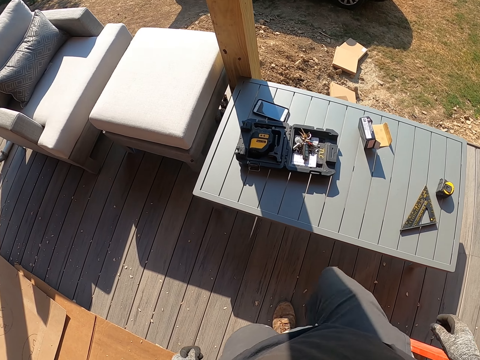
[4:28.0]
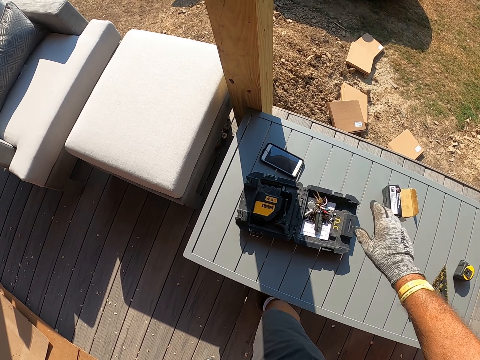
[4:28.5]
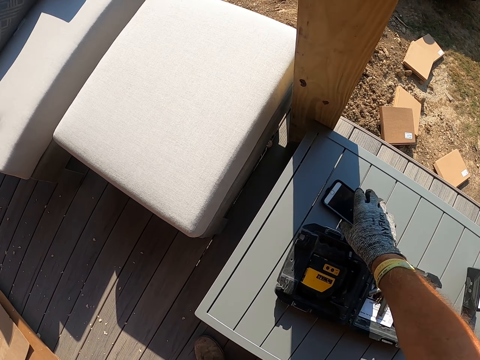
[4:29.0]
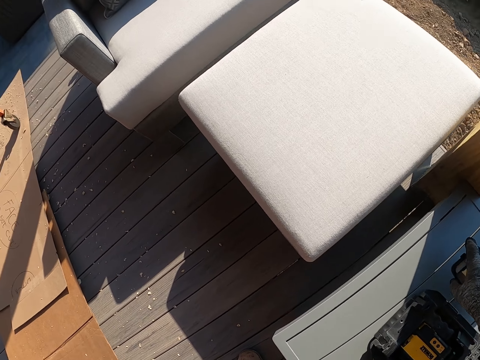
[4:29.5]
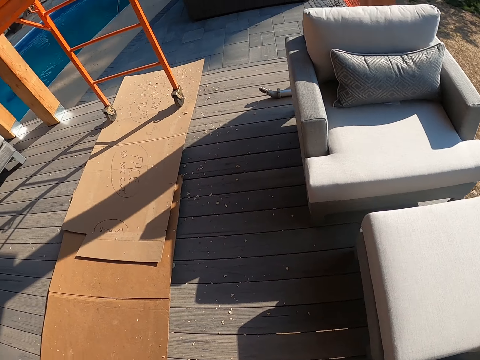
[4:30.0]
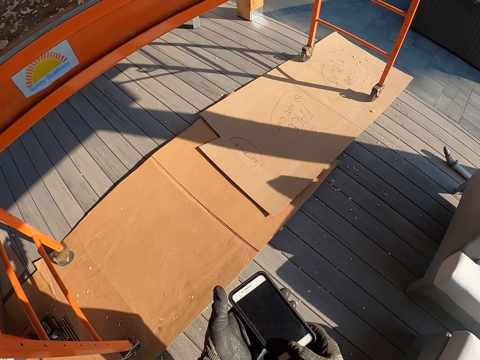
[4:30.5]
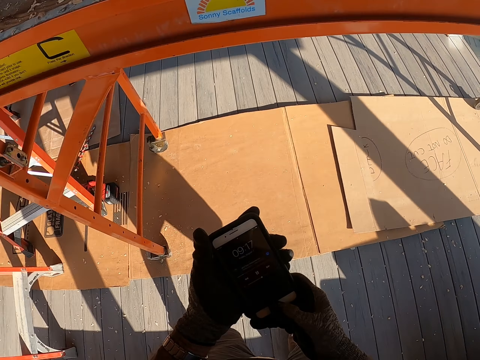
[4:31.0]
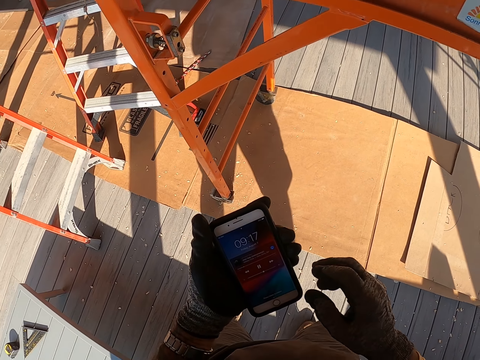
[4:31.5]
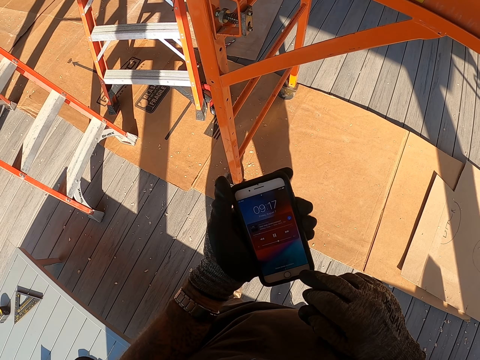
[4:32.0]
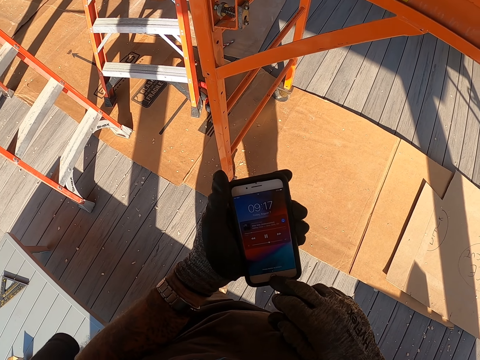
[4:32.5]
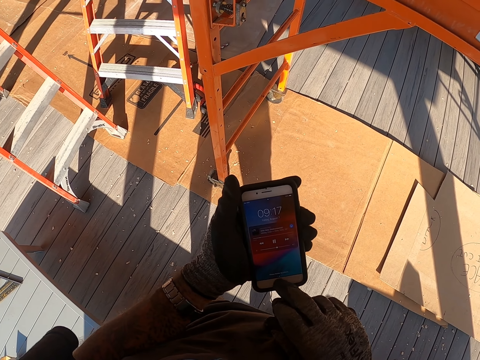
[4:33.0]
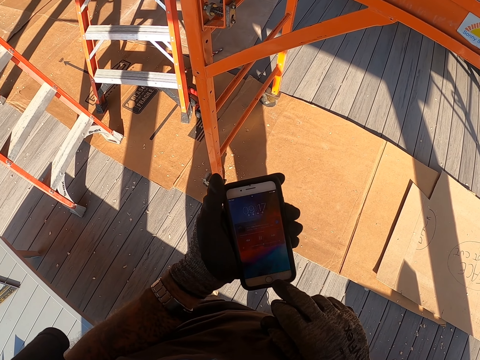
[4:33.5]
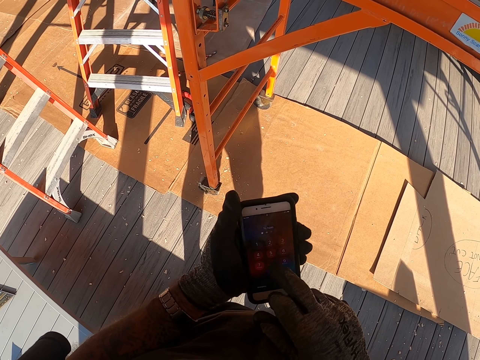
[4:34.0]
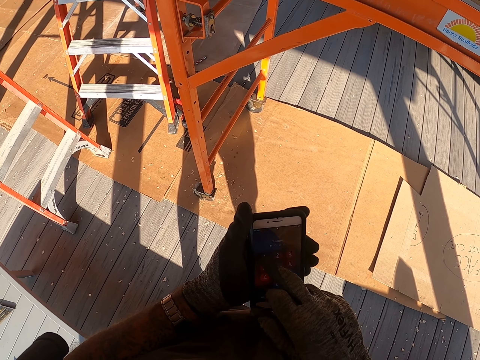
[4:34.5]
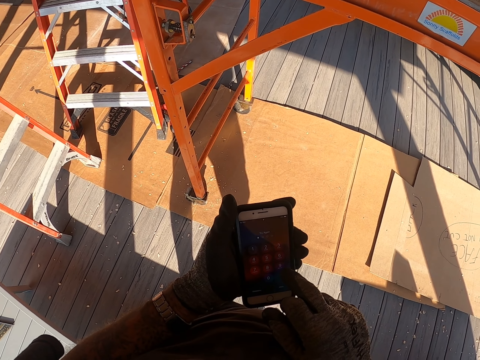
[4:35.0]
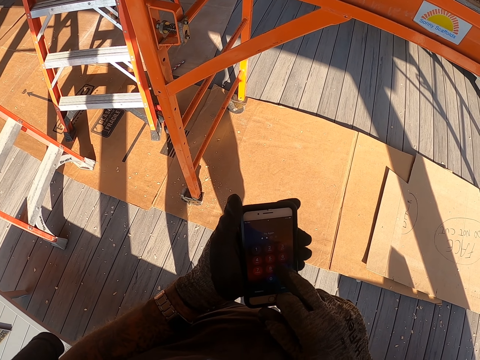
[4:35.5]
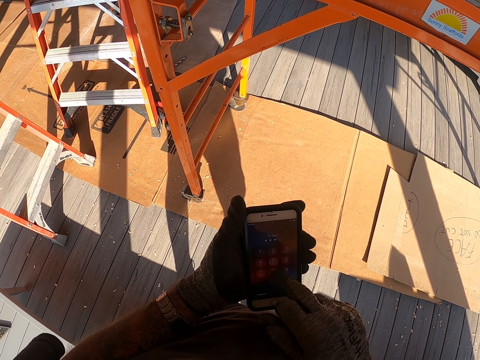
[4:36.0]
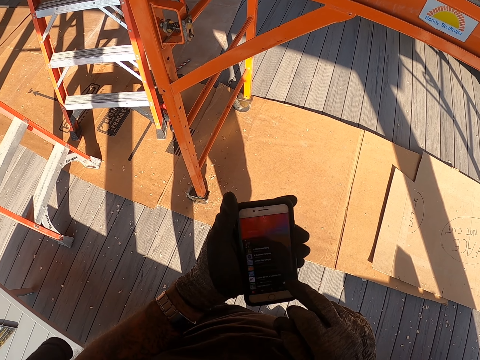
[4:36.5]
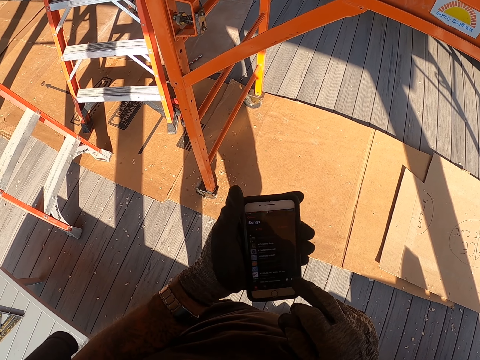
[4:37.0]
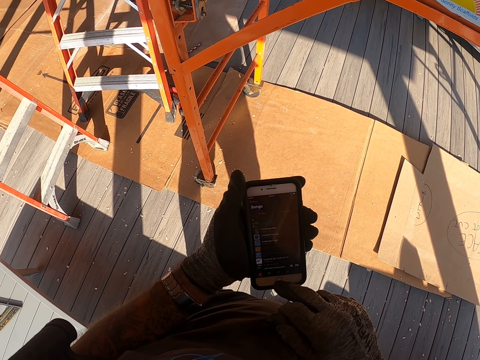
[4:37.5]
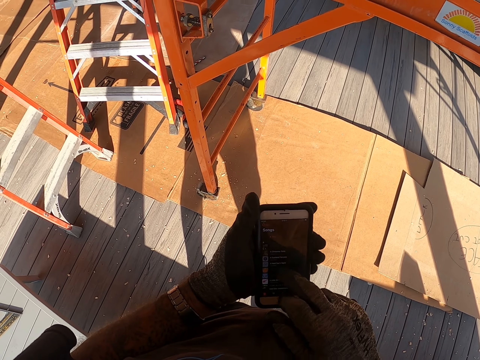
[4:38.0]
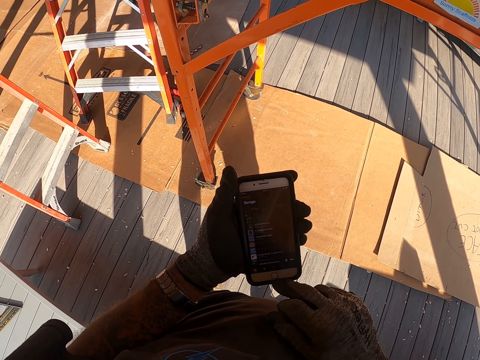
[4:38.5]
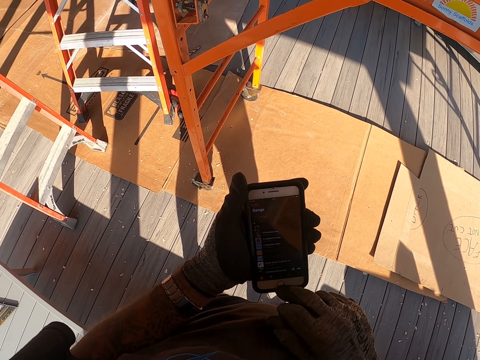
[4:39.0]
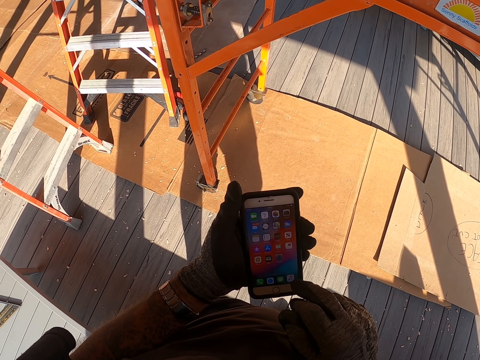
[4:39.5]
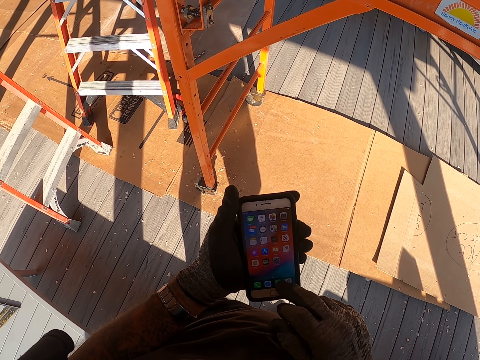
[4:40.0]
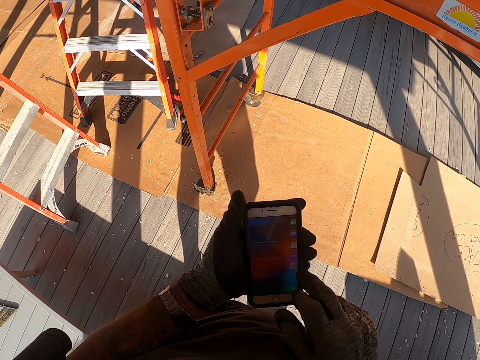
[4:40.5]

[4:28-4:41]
The camera wearer swings the right hand. They pick up the mobile phone with the right hand. They scroll the mobile phone. They touch the mobile phone.

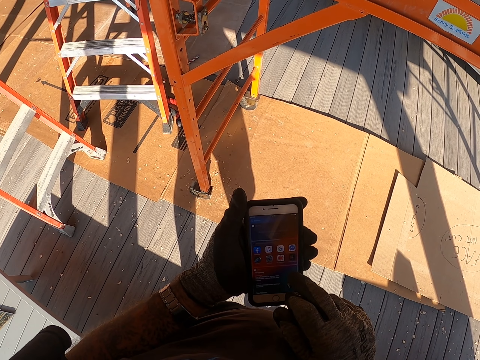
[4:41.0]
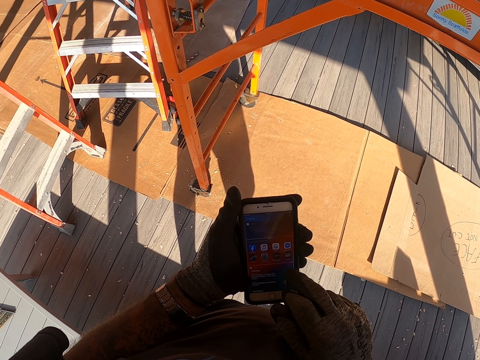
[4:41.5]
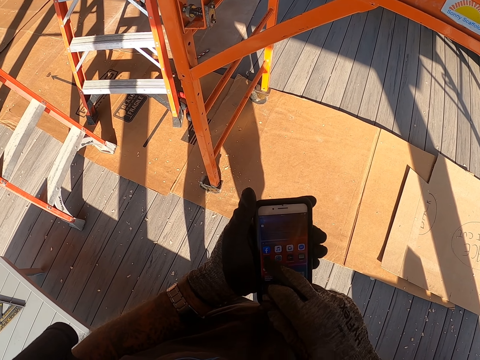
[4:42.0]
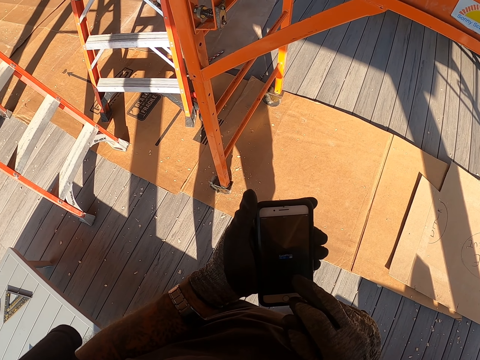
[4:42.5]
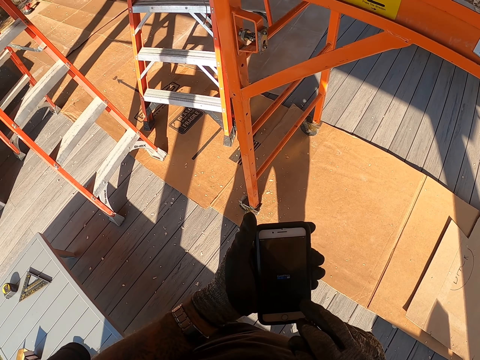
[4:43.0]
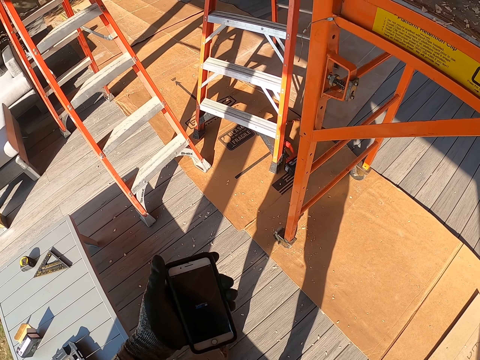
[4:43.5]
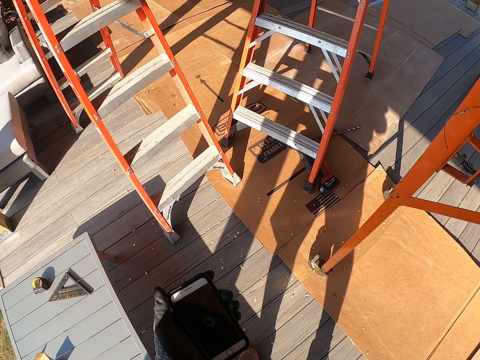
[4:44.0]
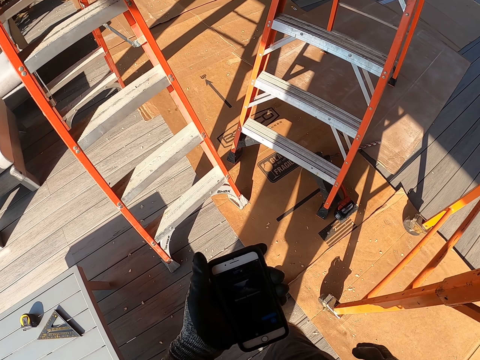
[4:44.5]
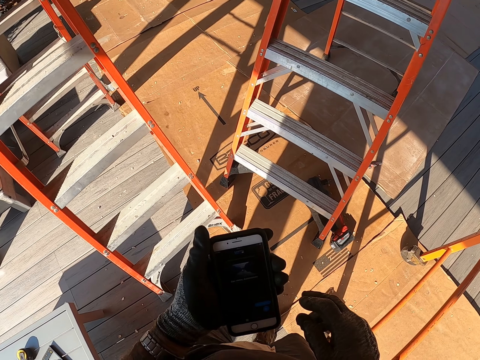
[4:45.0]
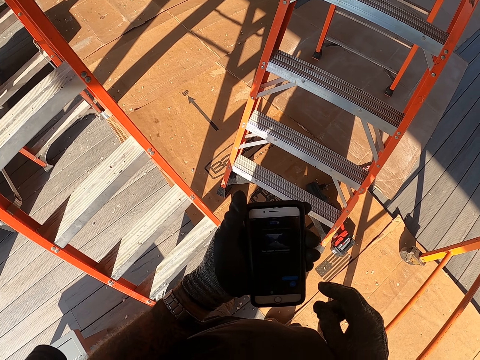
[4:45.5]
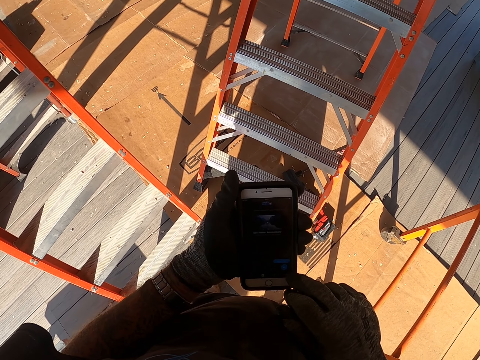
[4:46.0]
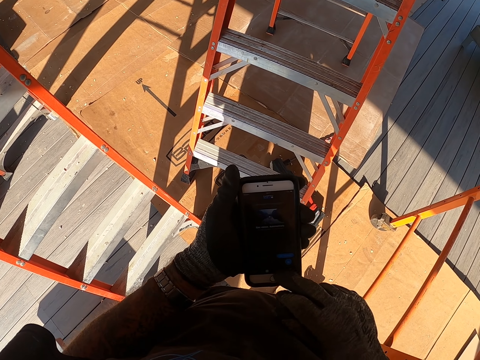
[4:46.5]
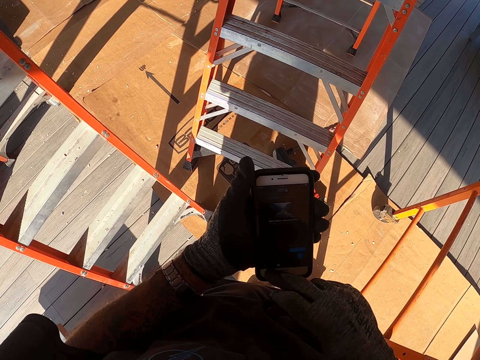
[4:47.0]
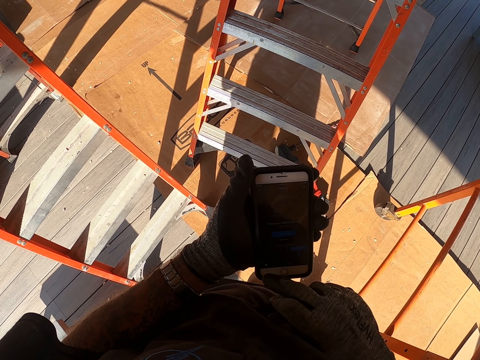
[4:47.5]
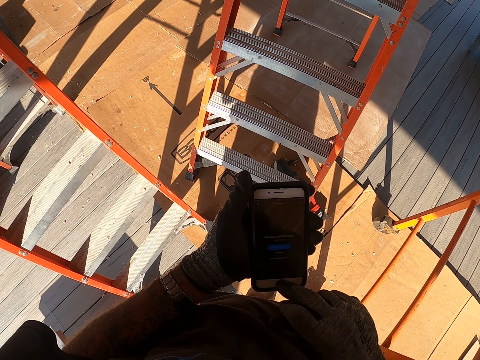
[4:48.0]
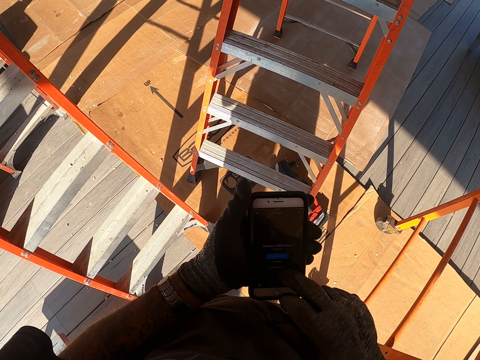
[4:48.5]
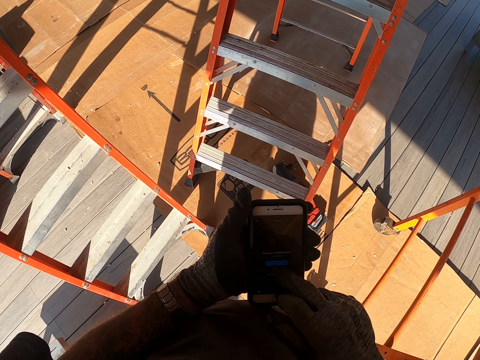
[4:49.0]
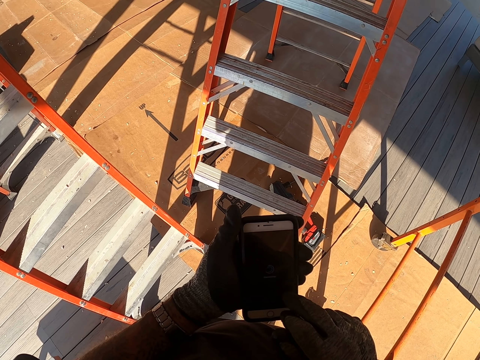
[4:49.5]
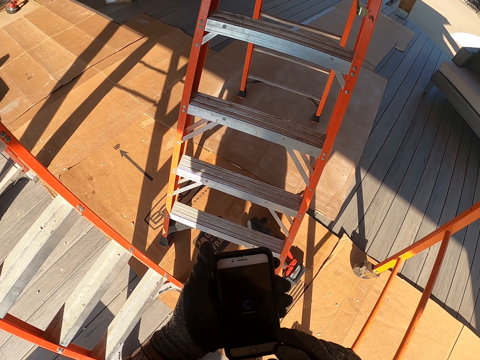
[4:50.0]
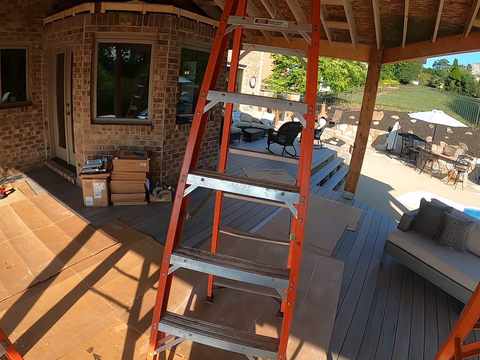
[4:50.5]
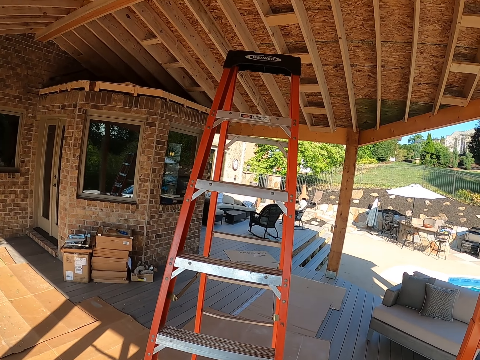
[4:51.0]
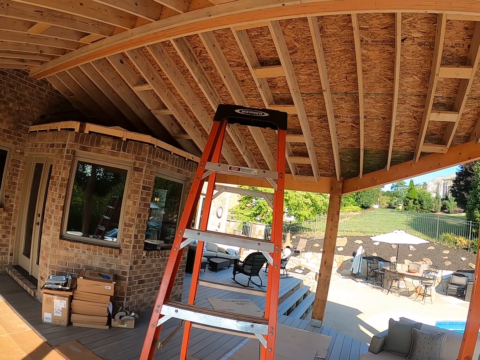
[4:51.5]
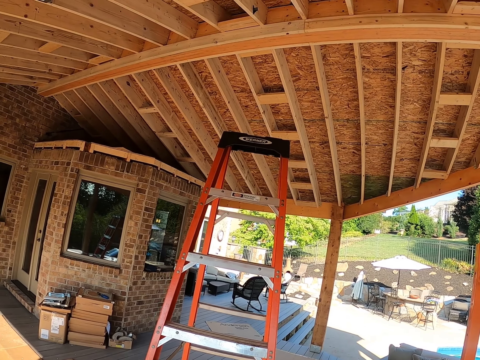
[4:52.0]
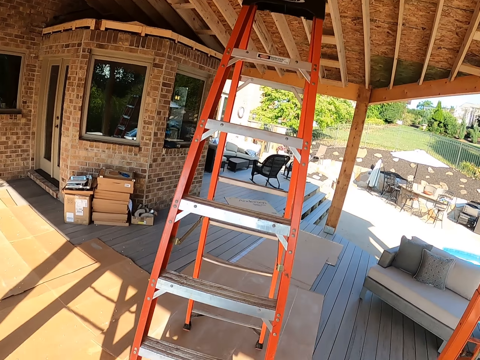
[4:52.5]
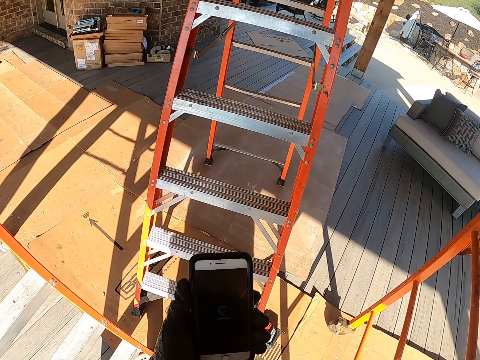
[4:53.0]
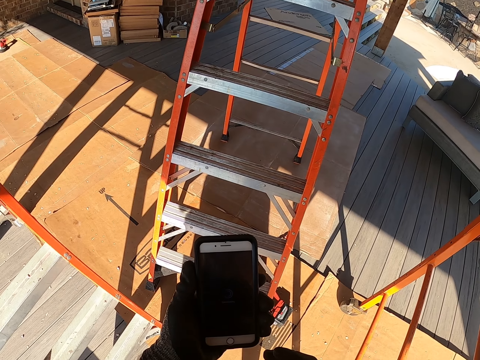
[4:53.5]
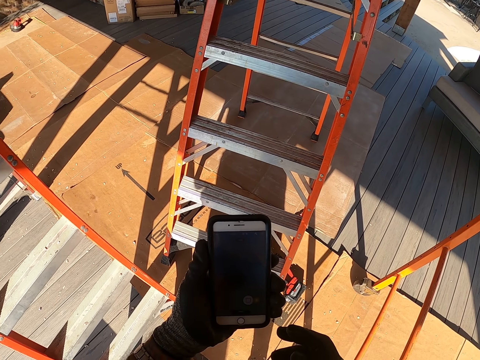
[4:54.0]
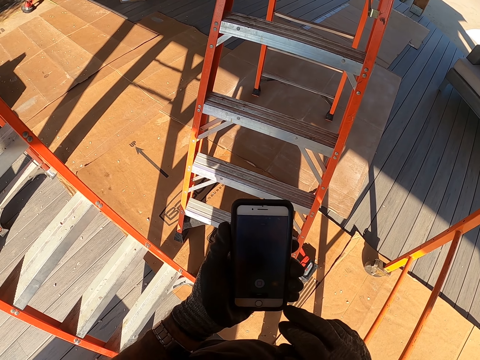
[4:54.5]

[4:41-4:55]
The camera wearer walks in the compound. They hold a mobile phone. They scroll the mobile phone. They touch the mobile phone. They gaze at the ceiling. They scroll the mobile phone. They stare at the mobile phone.
